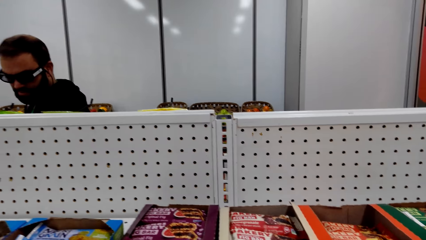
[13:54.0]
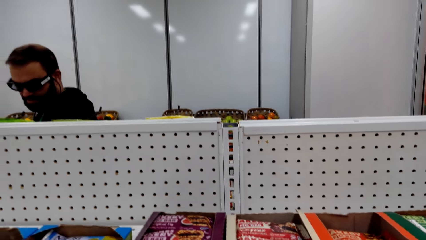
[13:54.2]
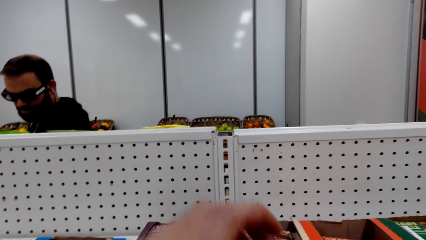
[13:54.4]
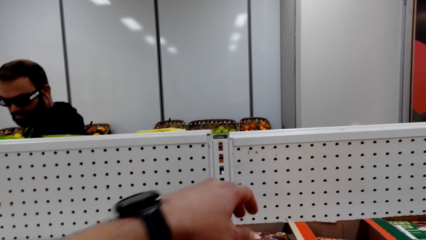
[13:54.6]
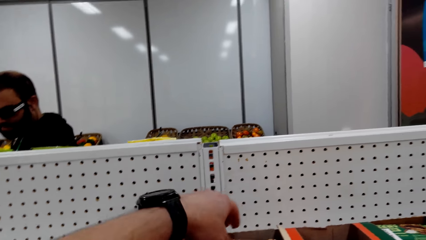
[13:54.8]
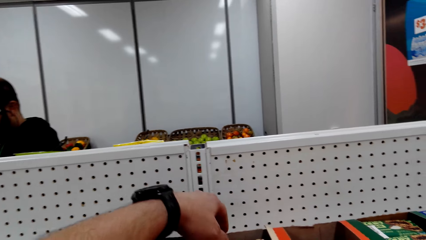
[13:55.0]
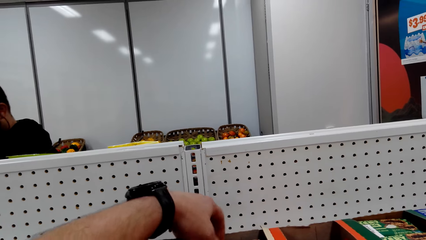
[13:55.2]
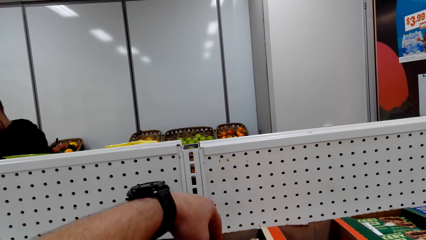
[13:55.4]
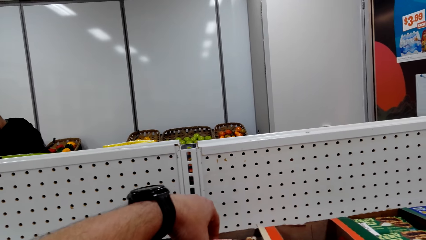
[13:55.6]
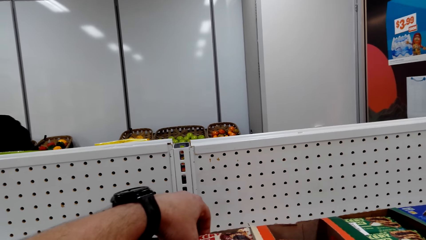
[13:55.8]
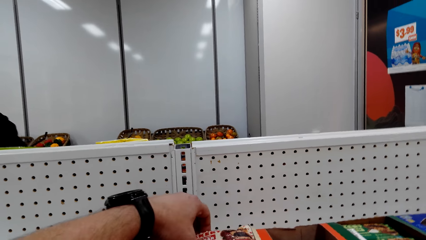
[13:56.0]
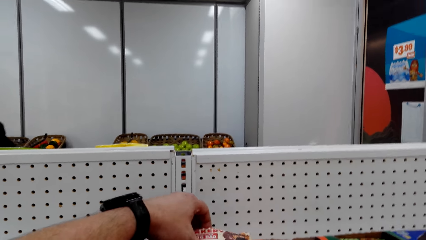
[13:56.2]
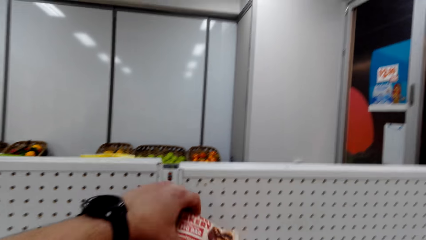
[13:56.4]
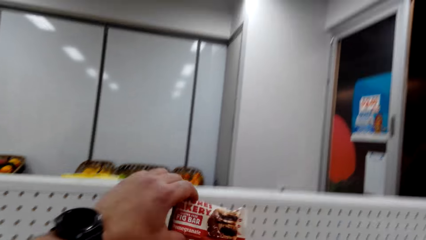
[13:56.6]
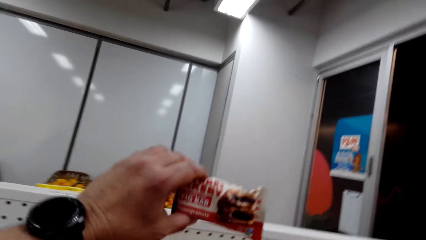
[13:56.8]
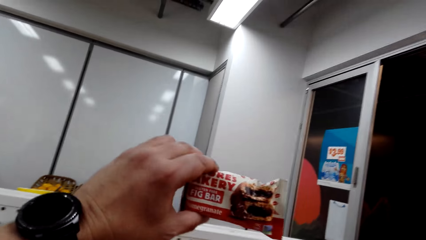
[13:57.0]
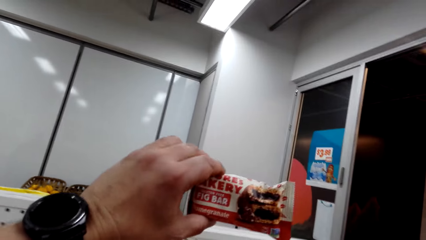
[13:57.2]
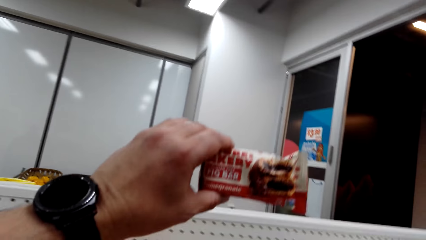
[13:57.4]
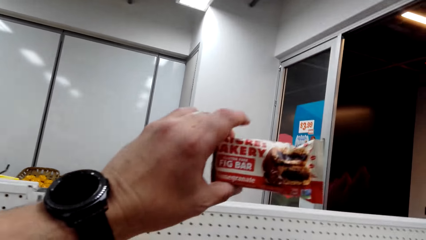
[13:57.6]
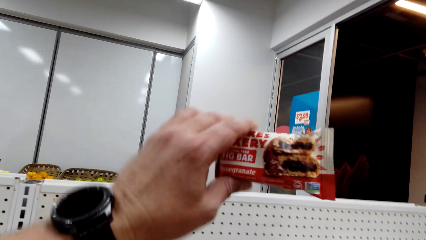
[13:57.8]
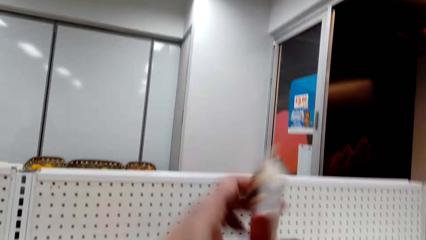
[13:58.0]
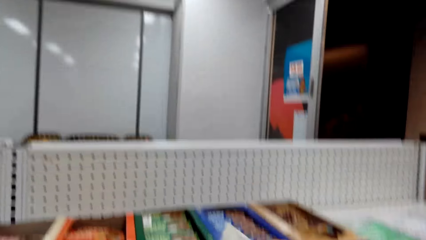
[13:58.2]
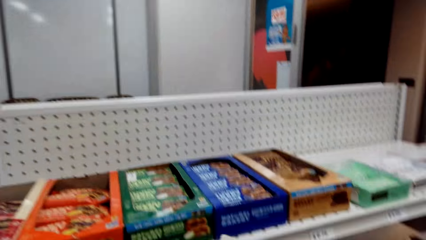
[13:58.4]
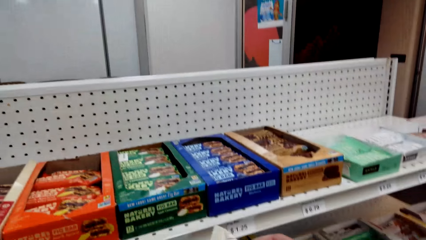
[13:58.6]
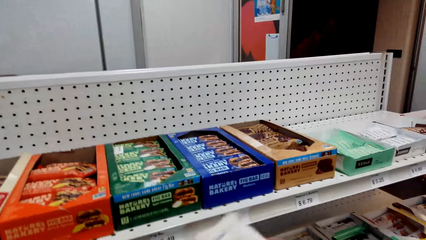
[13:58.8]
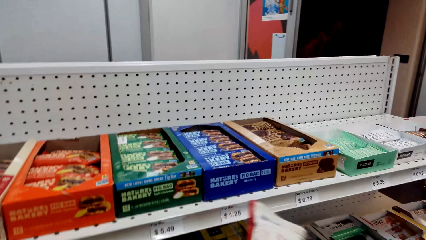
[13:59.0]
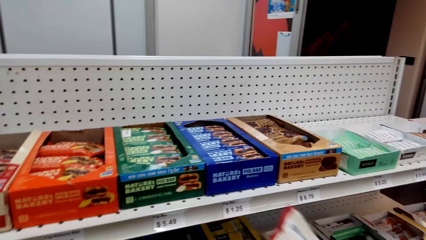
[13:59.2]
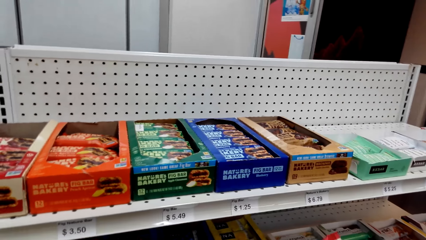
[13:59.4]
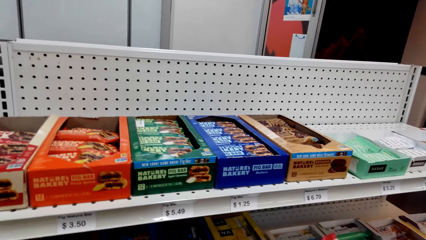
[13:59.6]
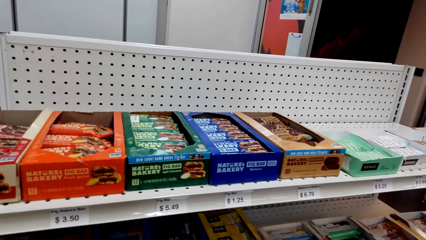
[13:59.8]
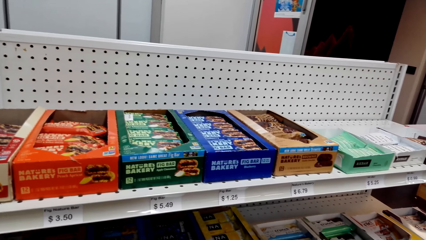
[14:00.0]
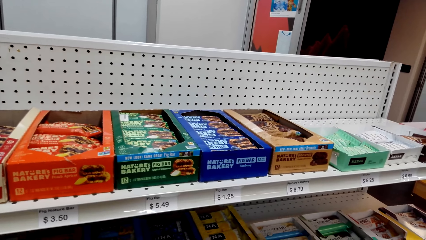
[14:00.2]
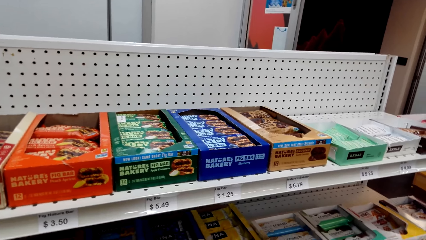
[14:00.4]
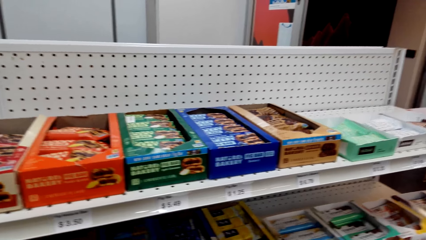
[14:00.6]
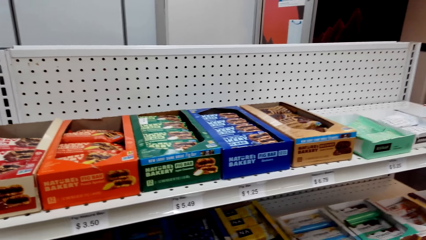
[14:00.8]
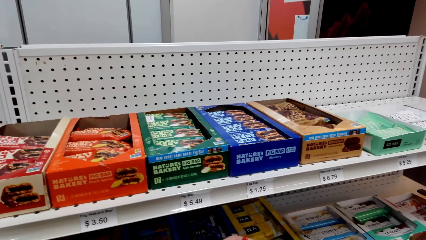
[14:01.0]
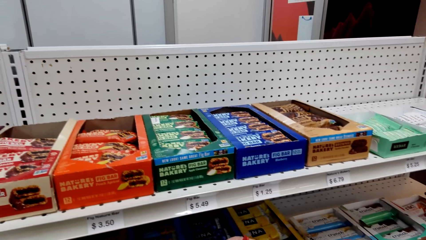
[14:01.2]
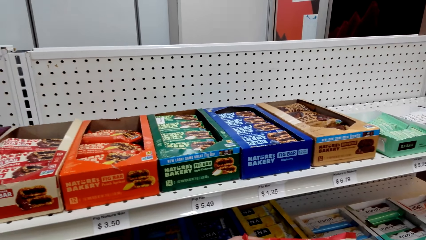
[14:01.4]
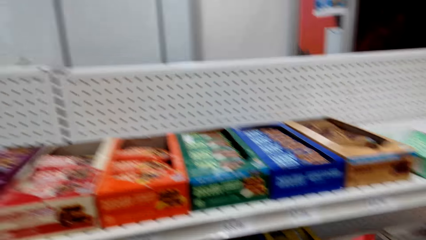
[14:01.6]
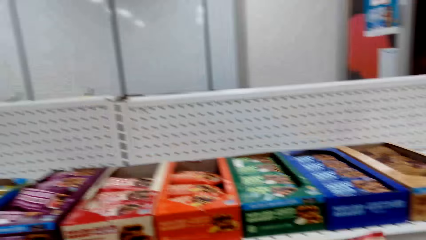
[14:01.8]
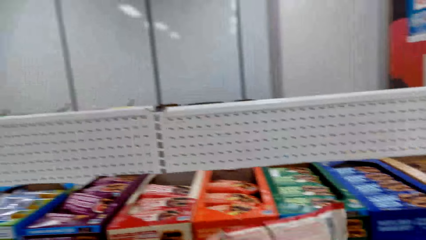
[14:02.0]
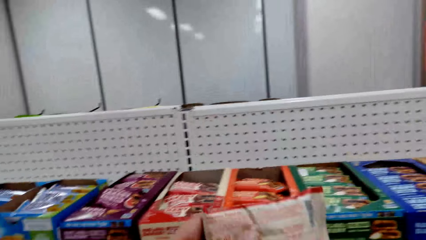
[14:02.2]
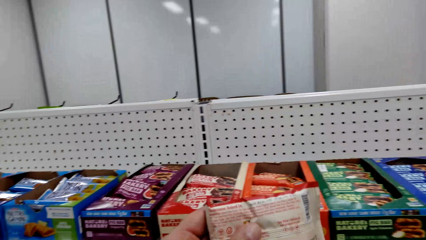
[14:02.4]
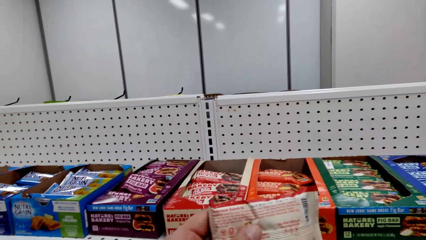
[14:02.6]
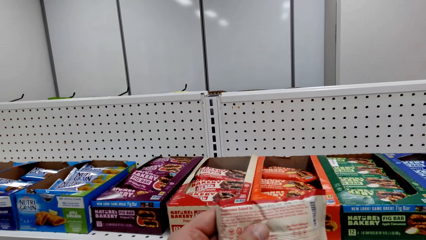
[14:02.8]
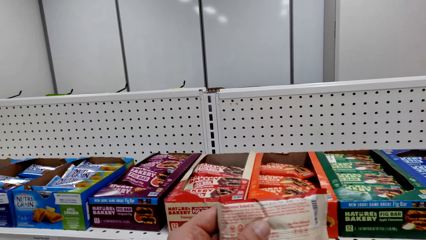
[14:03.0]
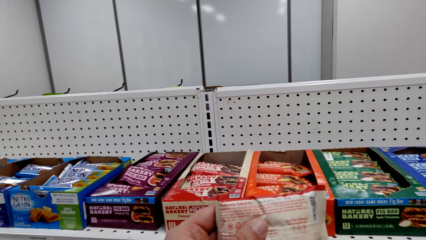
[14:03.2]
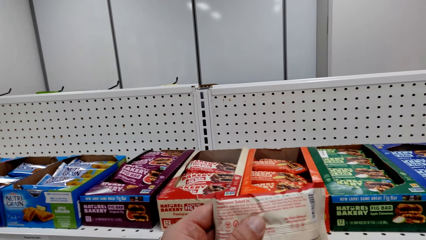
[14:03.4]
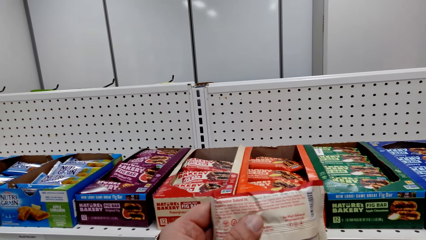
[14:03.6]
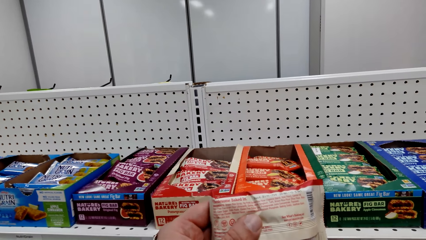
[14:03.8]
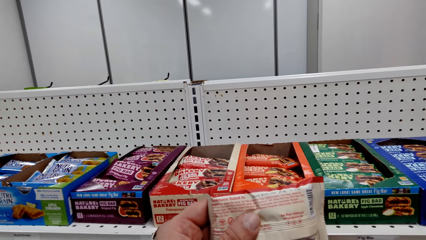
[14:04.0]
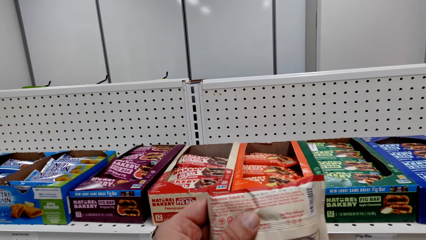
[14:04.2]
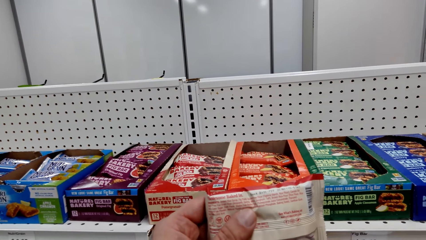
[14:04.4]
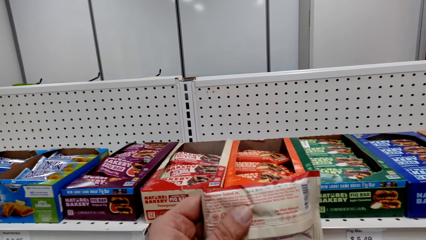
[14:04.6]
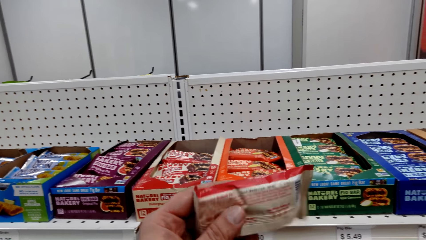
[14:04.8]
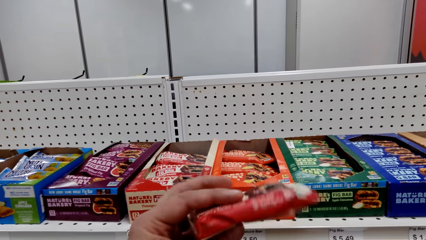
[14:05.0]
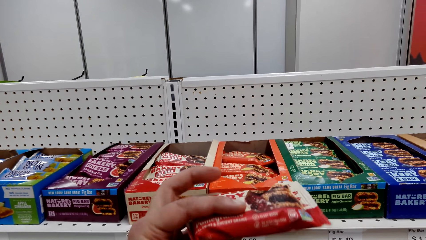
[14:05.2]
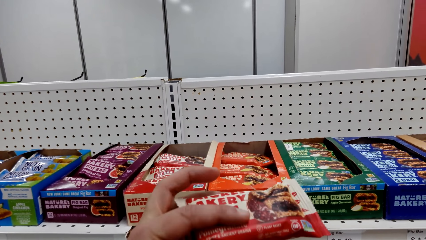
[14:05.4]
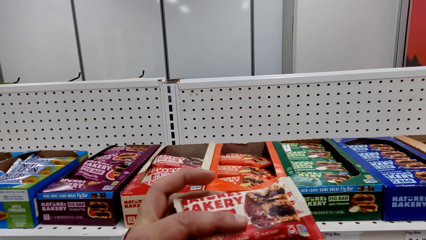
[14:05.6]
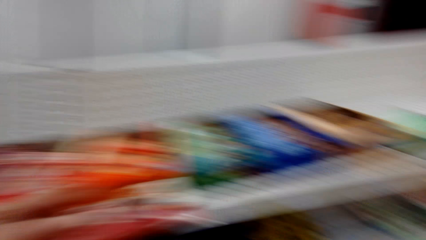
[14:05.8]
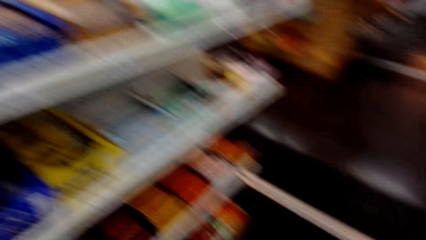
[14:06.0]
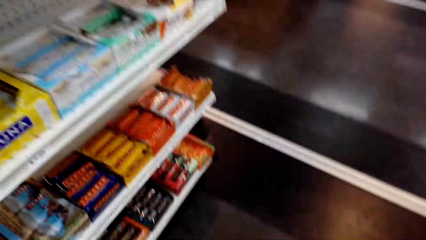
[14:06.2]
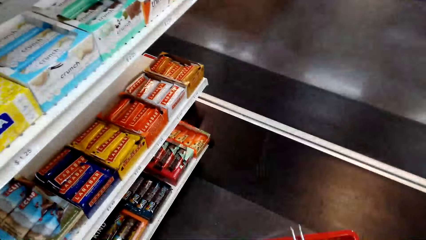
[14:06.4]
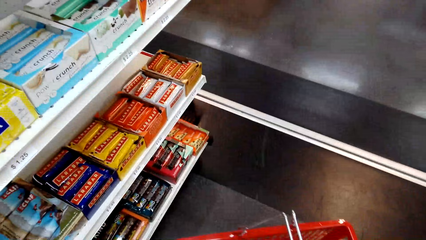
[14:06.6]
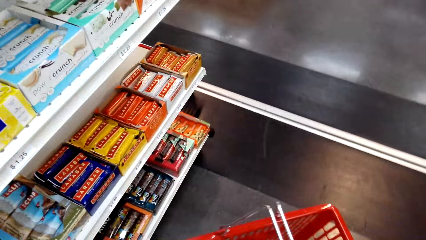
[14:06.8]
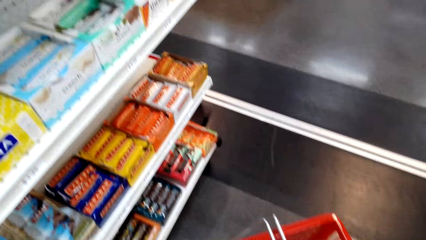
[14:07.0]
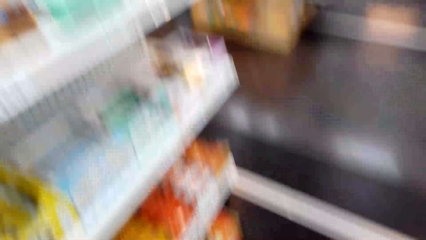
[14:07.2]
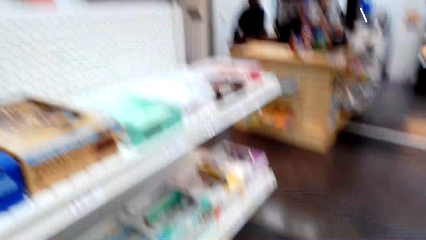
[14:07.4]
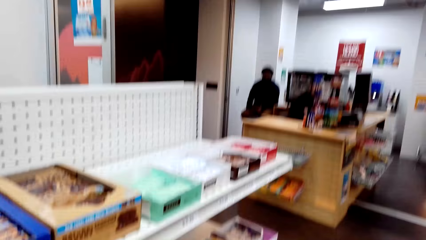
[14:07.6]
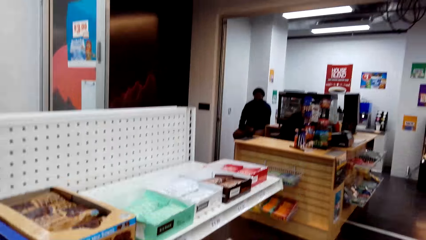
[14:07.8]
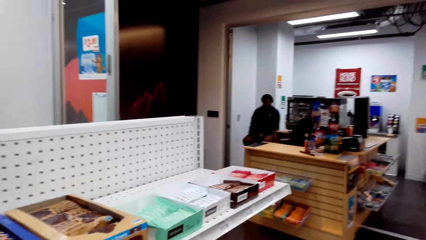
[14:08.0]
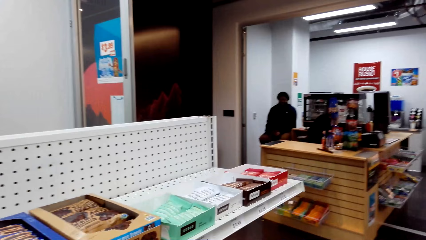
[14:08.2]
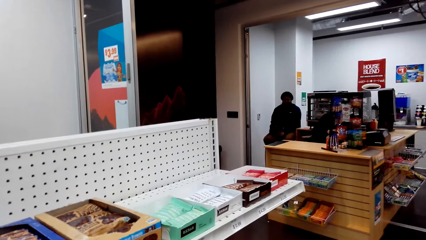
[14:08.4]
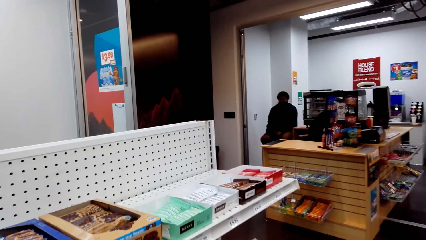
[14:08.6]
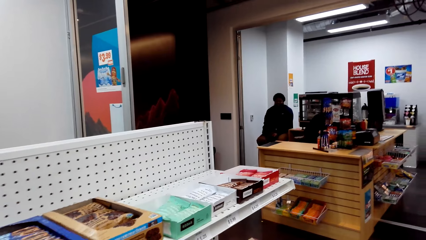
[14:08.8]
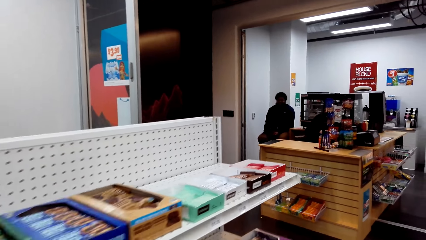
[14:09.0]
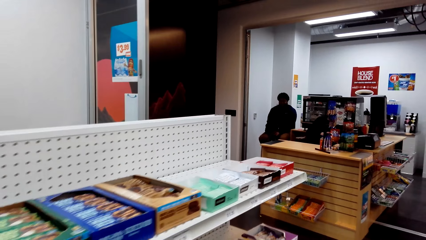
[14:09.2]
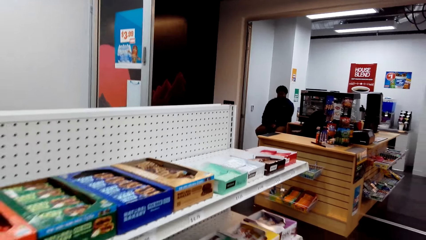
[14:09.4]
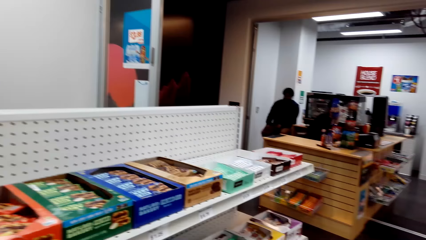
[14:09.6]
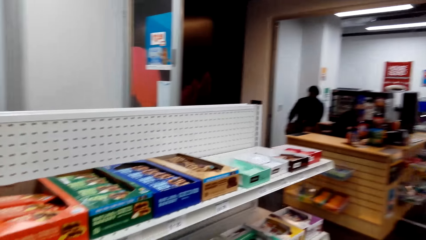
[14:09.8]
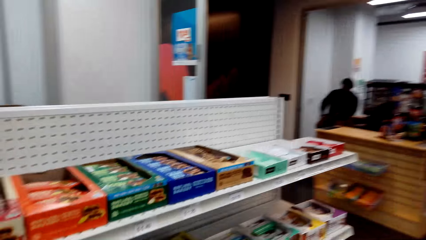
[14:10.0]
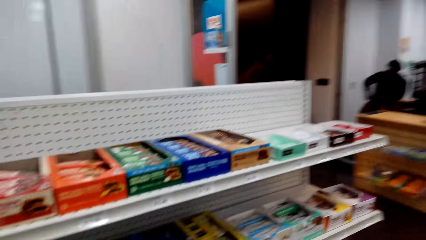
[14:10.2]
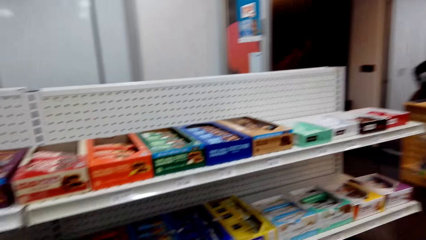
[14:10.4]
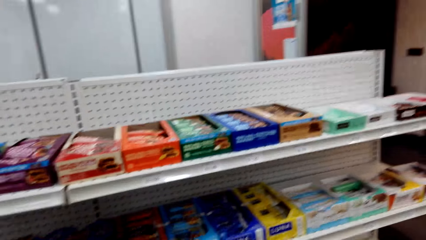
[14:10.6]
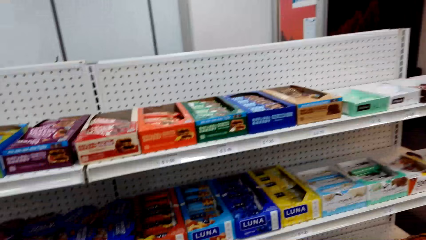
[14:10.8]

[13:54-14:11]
The camera wearer picks up a fig bar or bar of chocolate. They read through the chocolate wrapper. They hold the fig bar. They put the bar of chocolate in the basket.
